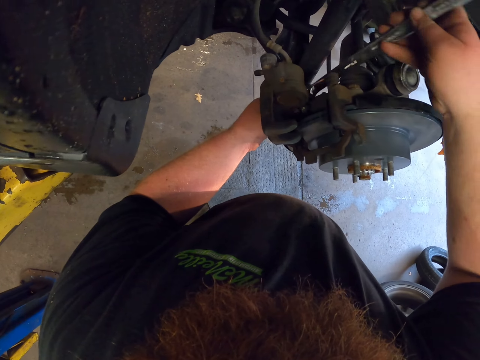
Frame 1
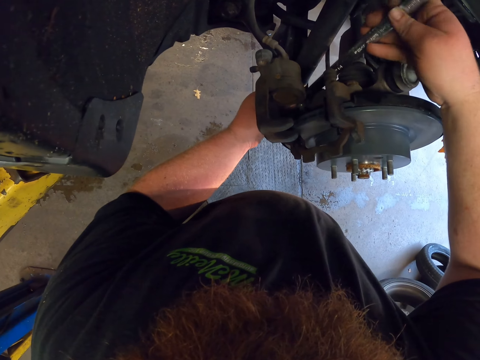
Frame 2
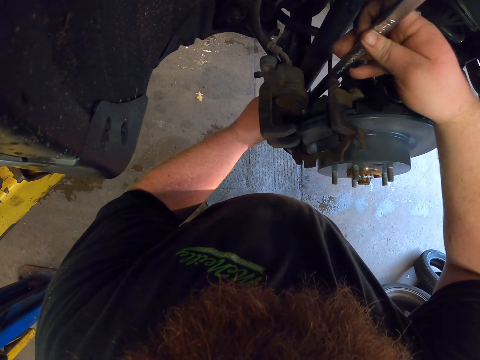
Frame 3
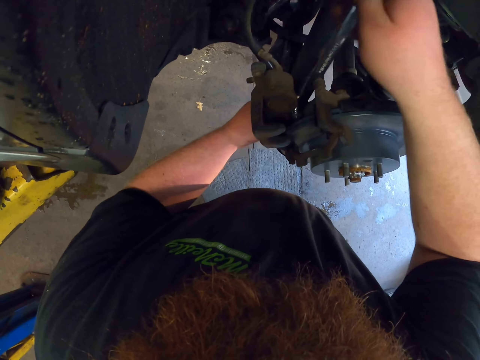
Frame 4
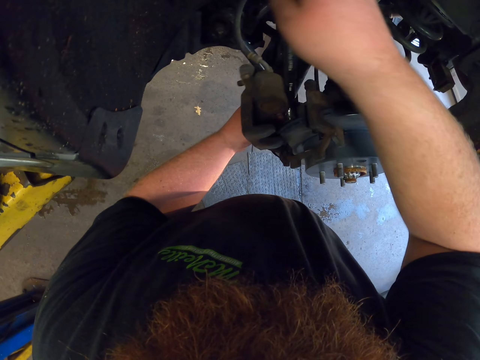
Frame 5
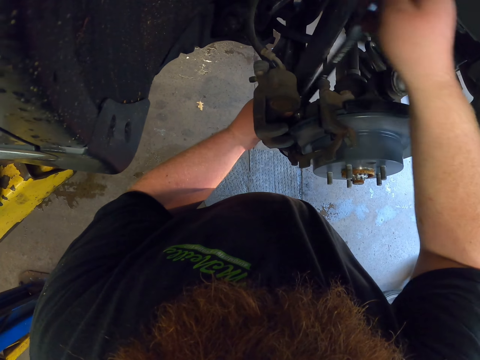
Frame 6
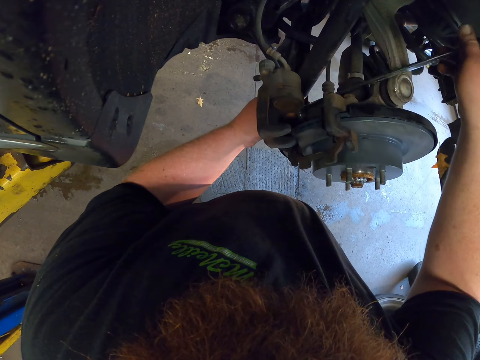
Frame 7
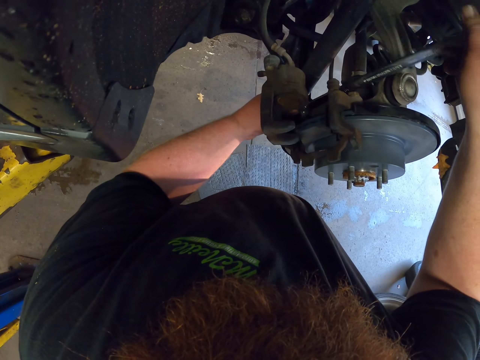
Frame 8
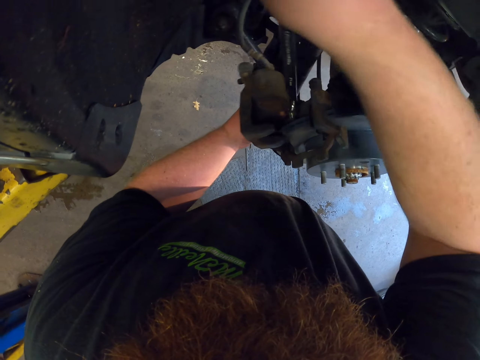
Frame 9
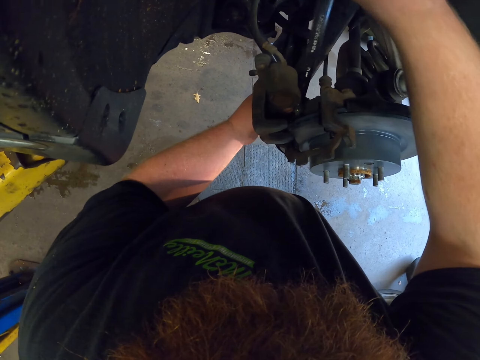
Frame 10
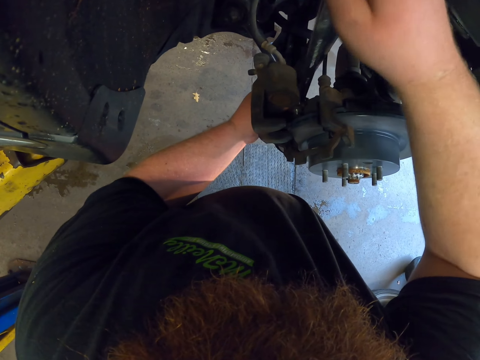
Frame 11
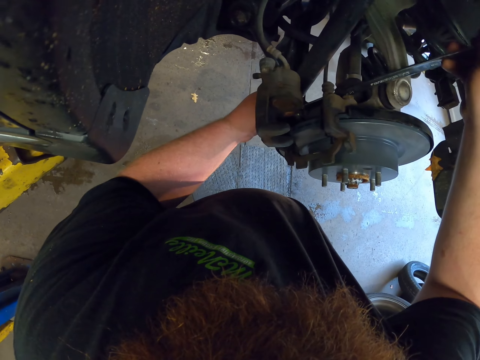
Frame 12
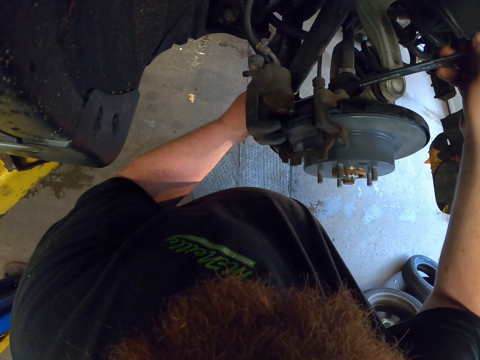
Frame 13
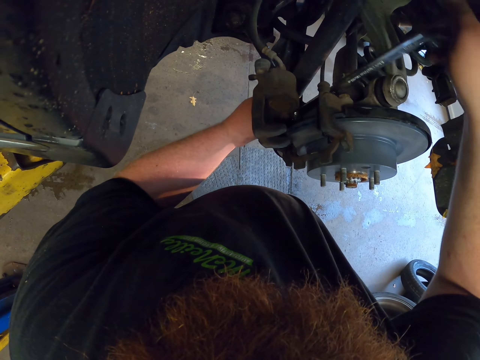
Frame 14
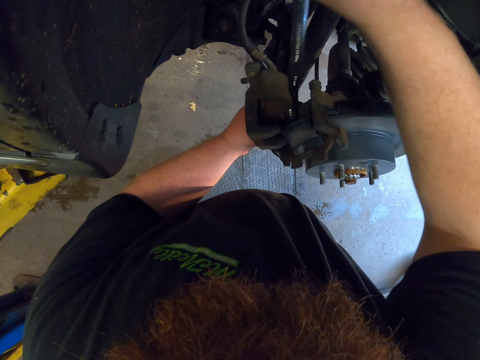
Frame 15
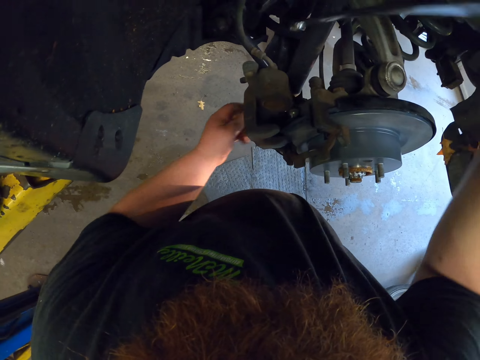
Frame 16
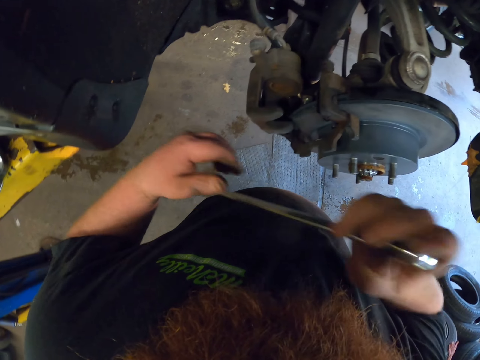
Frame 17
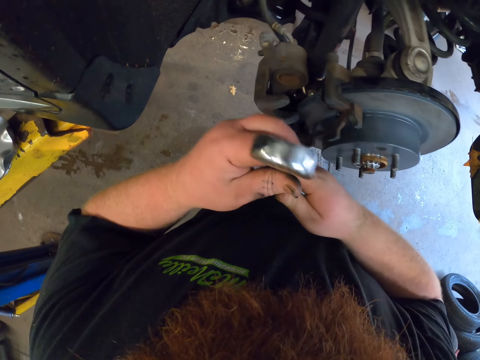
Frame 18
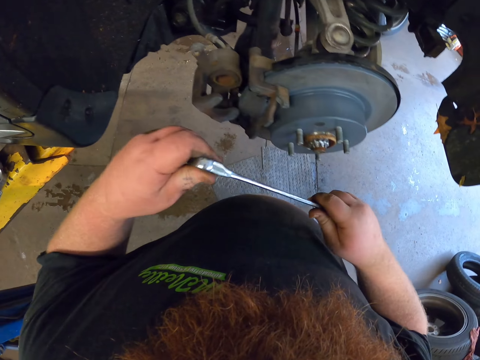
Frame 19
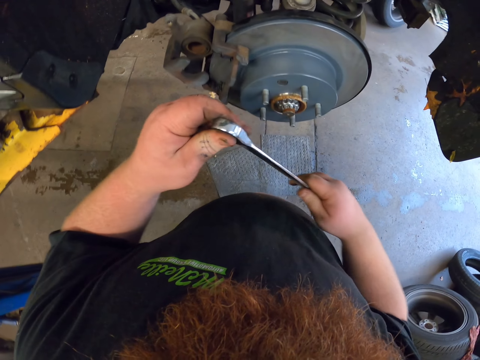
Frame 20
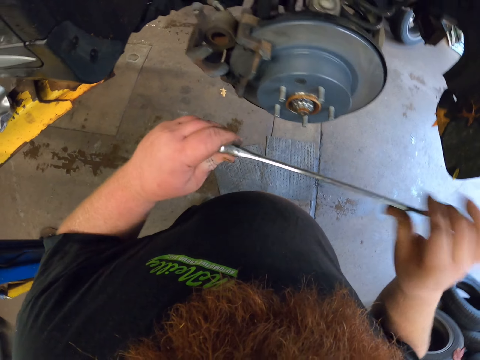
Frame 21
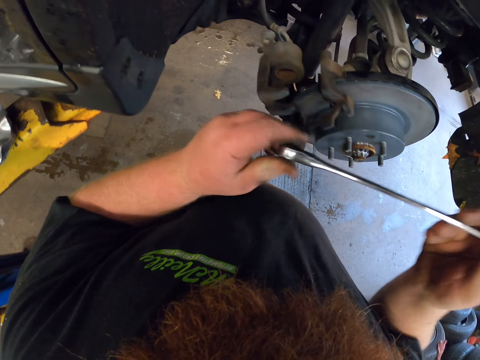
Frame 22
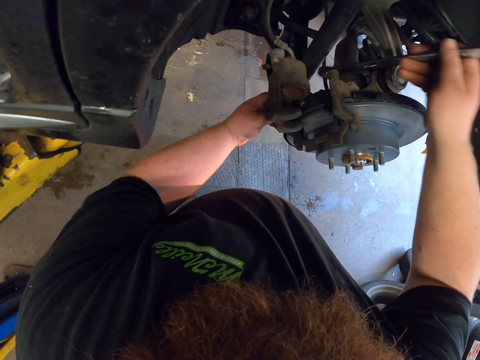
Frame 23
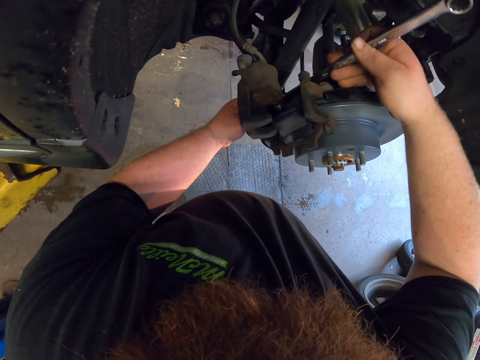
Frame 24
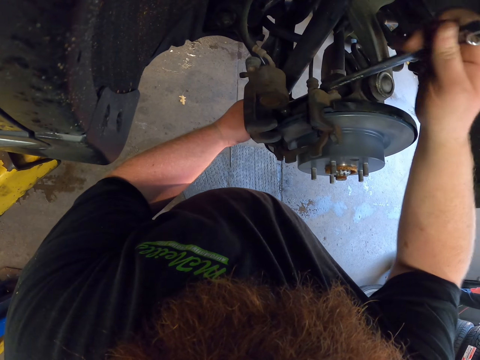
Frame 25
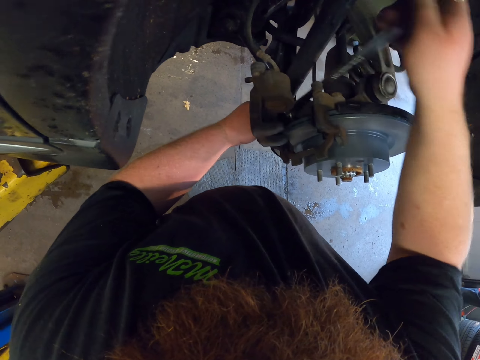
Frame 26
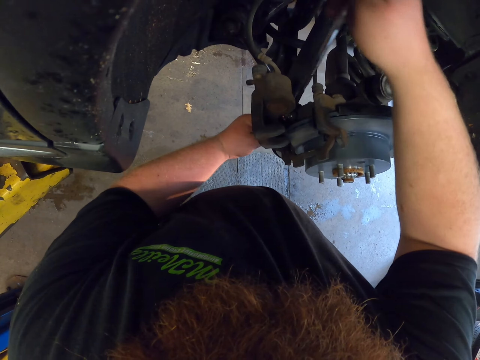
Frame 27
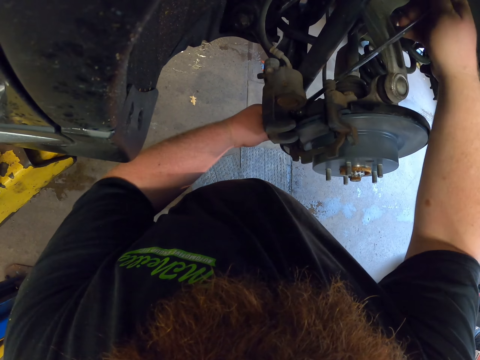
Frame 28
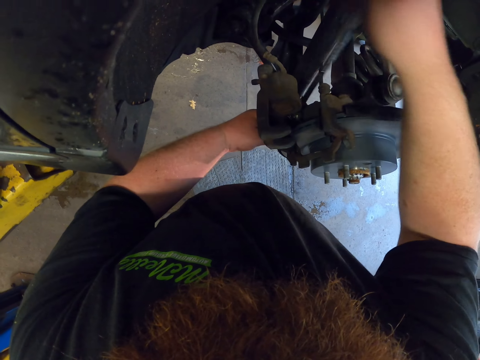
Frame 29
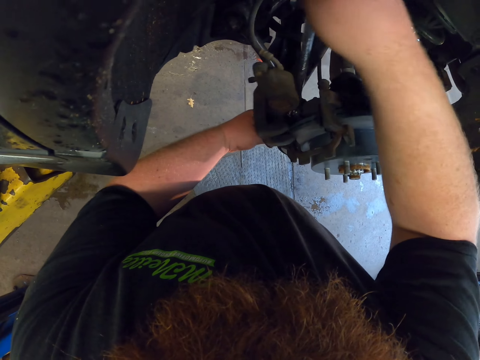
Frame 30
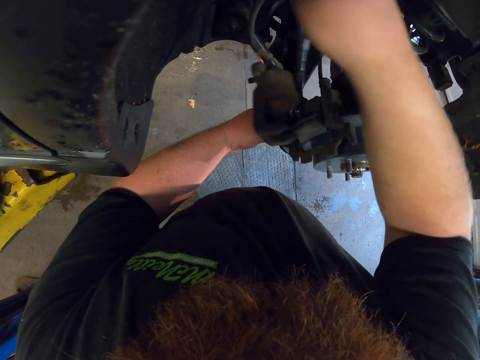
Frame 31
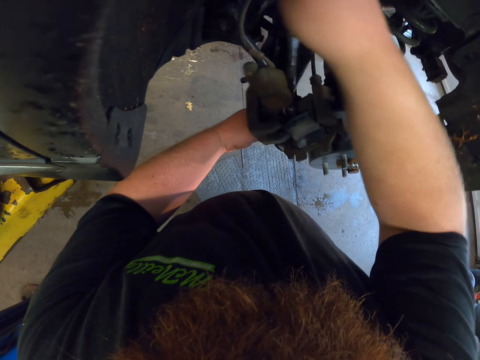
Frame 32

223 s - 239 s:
The camera wearer tightens the caliper mount bolt with the ring spanner. They hold the ring spanner with both hands. They tighten the caliper mount bolt with the ring spanner.

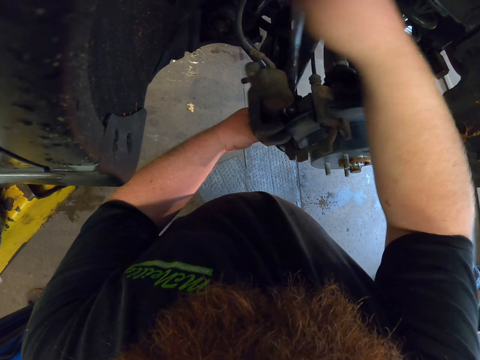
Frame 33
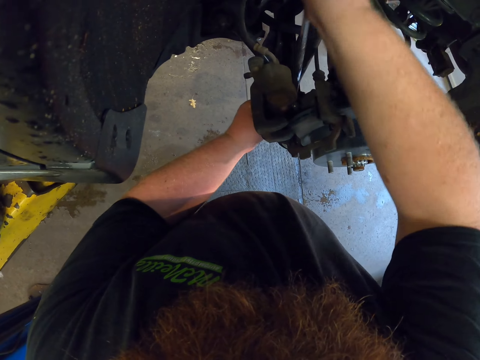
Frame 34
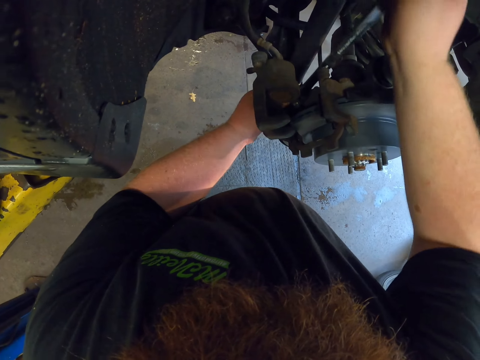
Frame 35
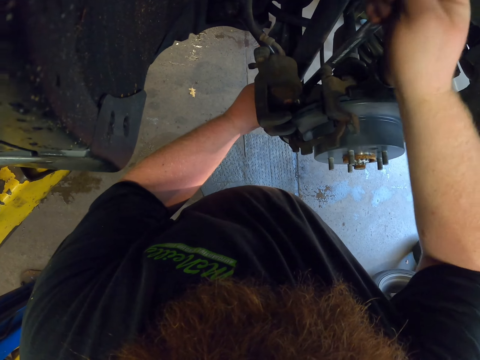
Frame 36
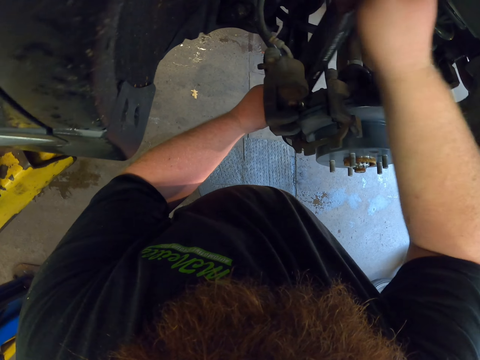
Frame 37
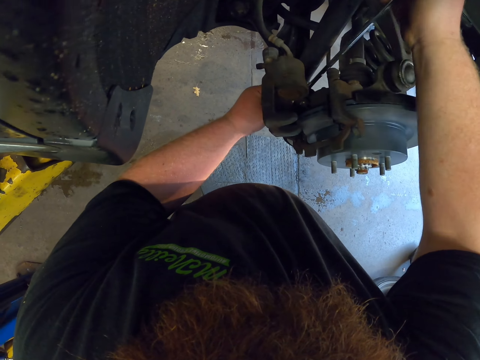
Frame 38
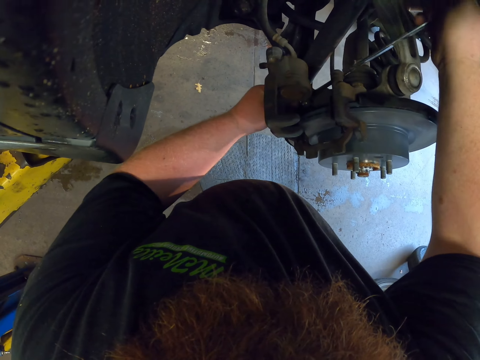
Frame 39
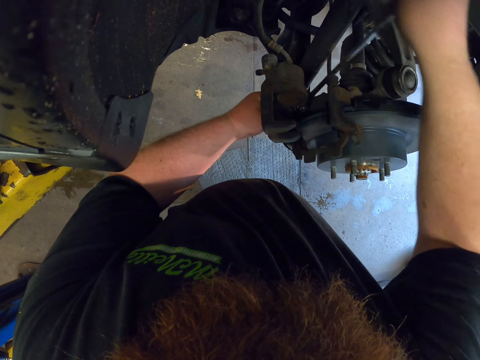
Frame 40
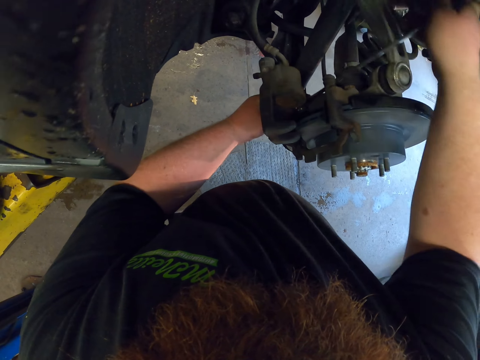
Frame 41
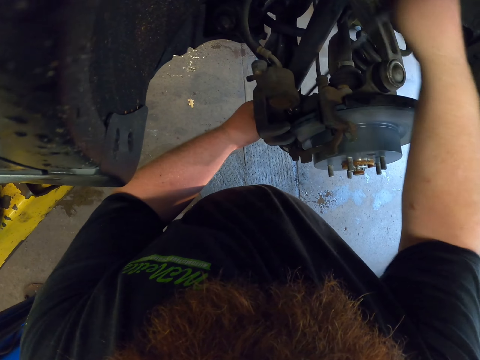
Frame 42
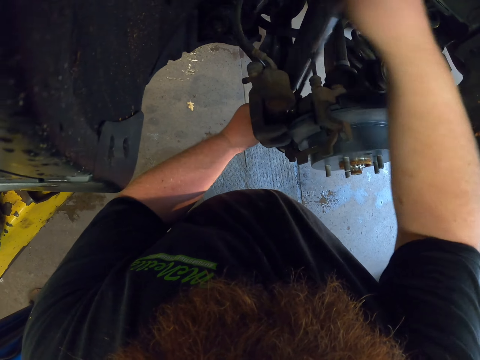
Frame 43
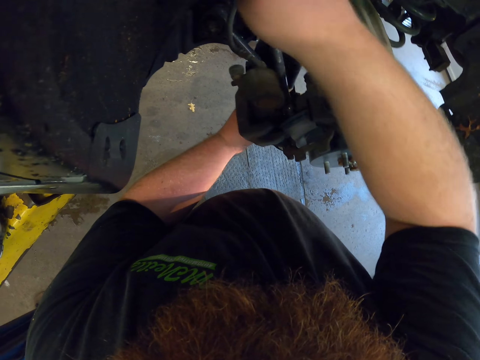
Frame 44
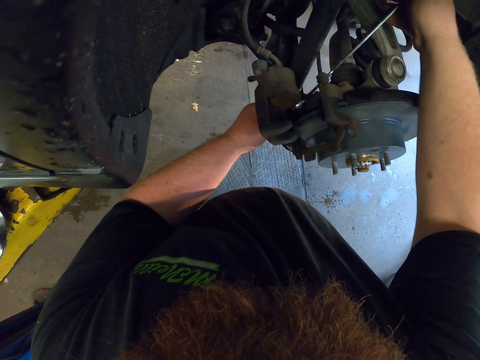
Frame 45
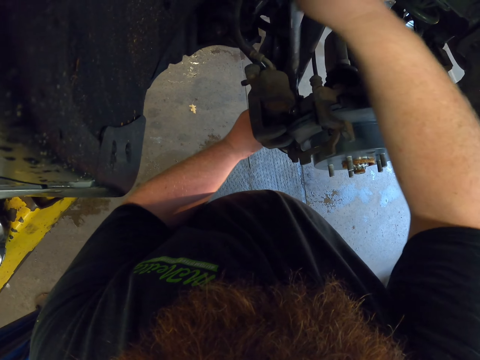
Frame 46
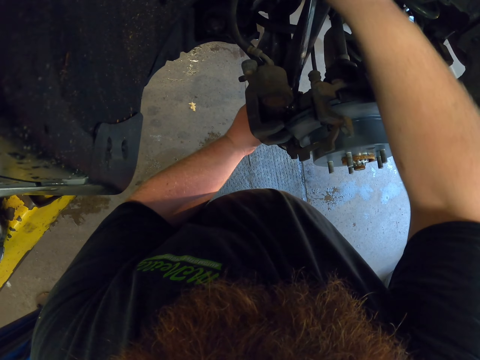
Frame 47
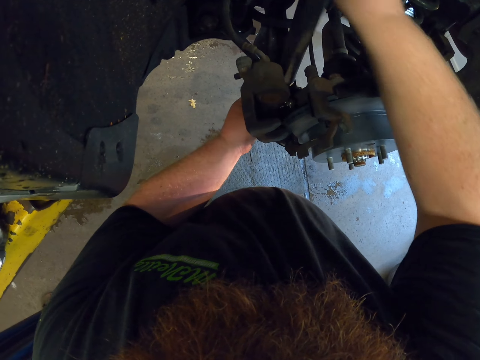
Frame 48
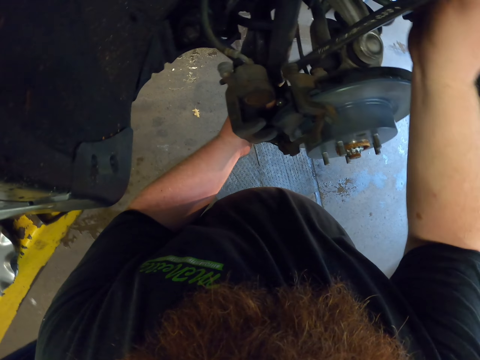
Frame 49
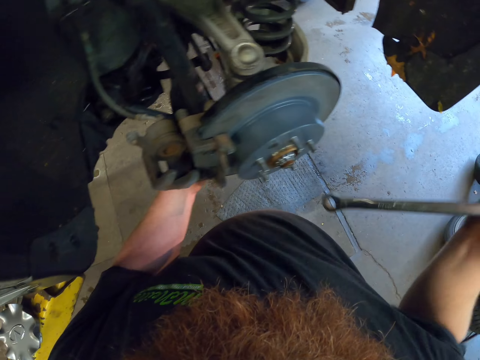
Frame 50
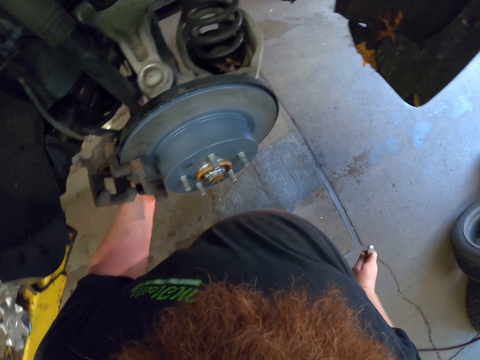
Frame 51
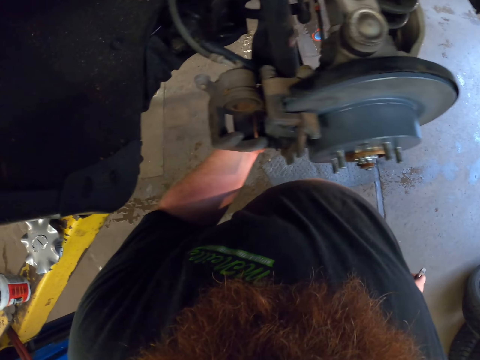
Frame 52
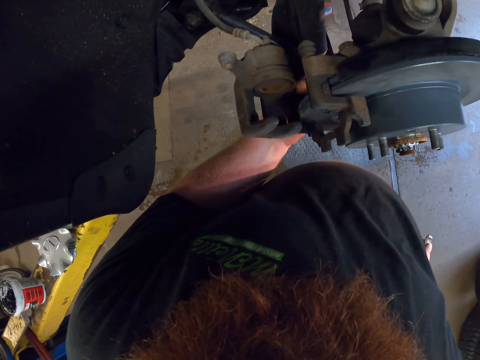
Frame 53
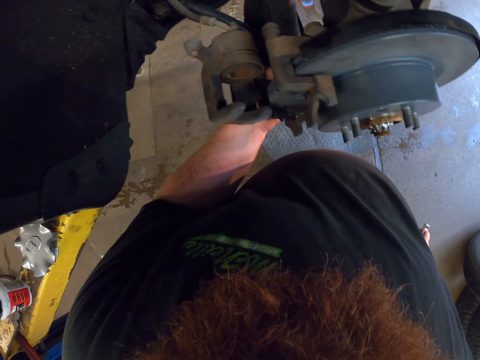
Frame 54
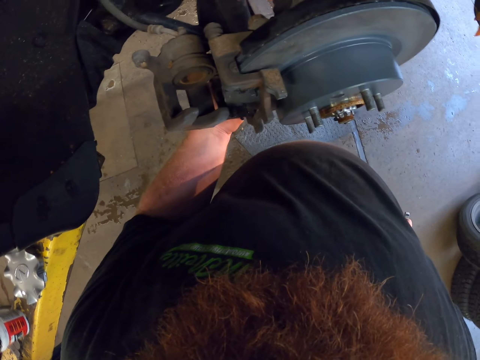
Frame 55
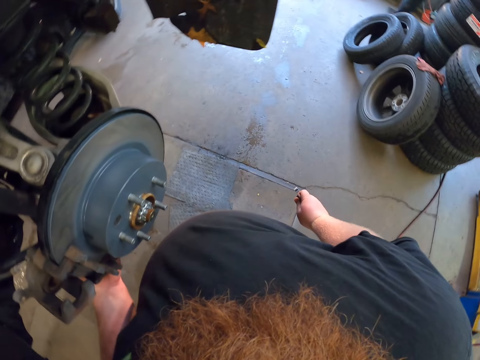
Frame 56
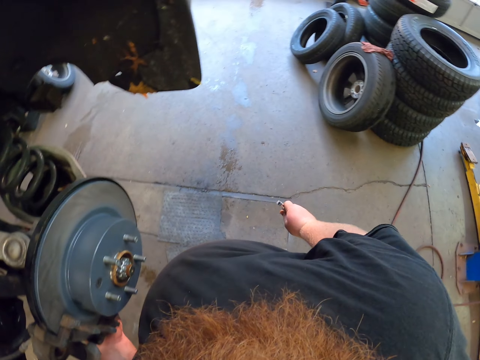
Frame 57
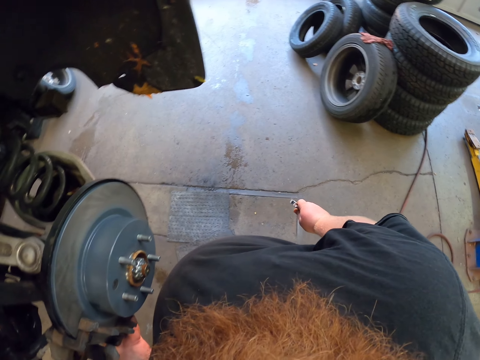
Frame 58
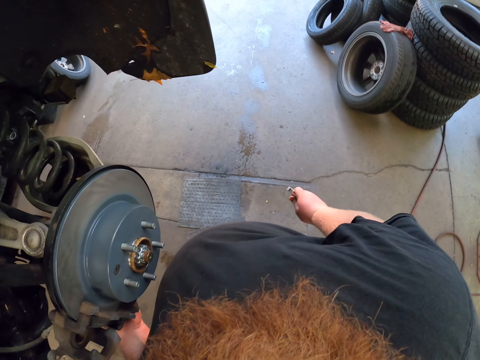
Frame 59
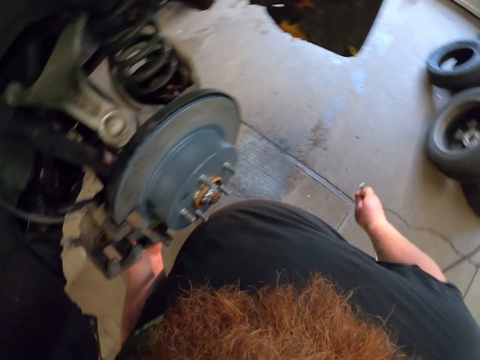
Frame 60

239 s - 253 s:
The camera wearer holds the ring spanner in the hand. They tighten the caliper mount bolt with the hand. They look at the rotor. They tighten the caliper mount bolt with the hand again. They look around.
